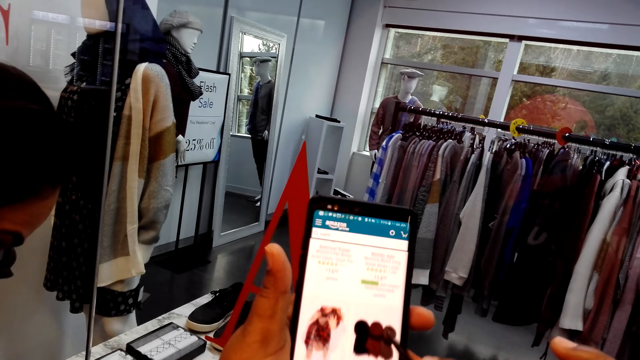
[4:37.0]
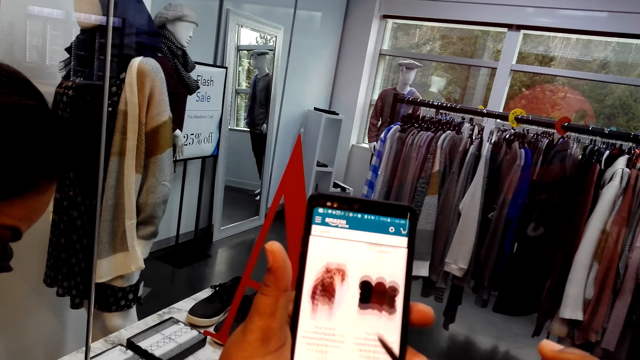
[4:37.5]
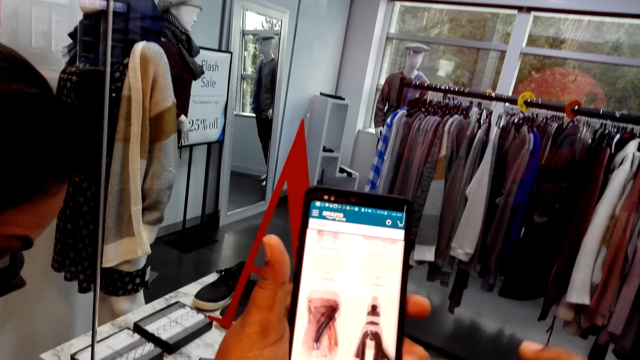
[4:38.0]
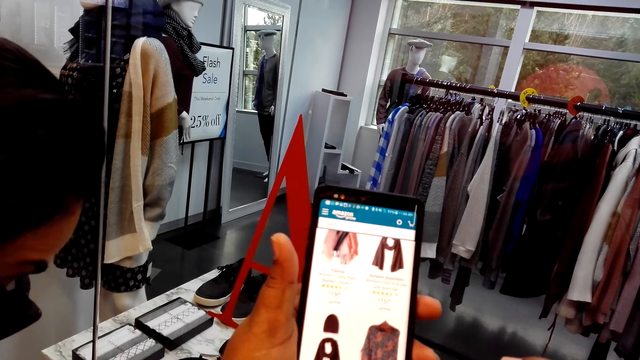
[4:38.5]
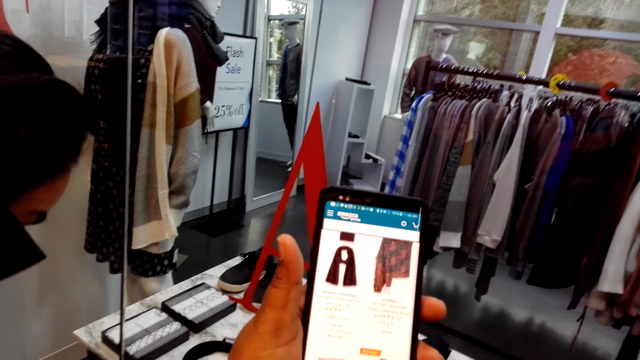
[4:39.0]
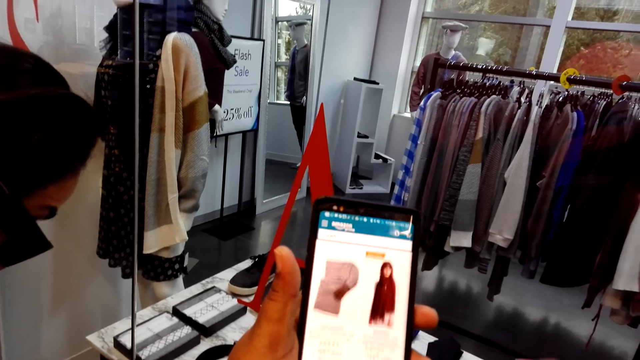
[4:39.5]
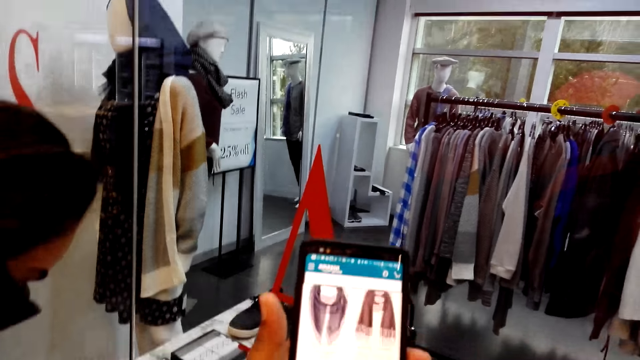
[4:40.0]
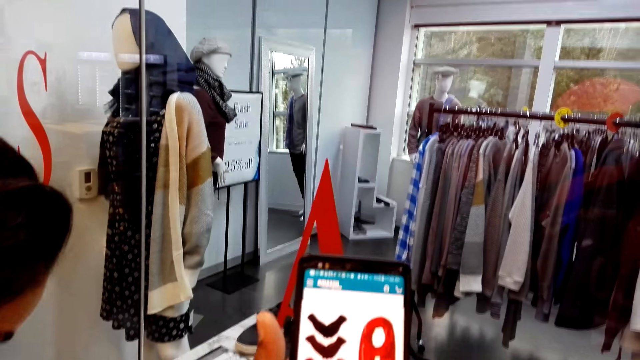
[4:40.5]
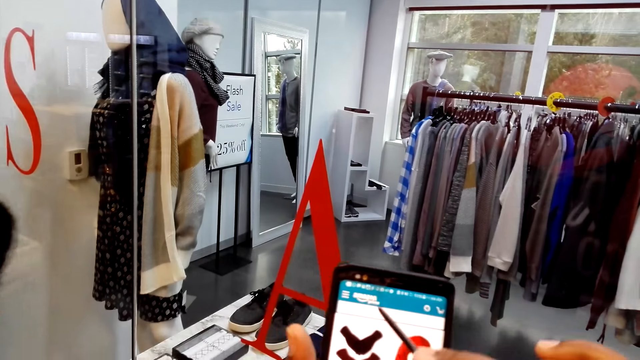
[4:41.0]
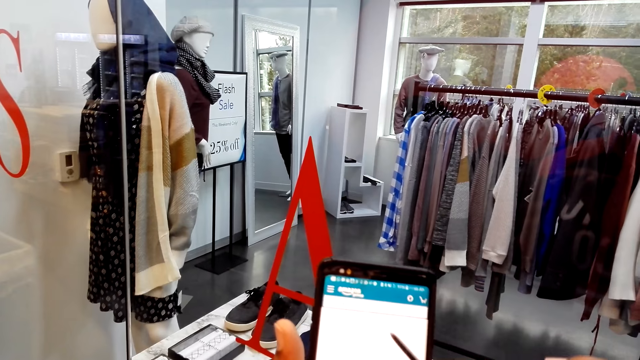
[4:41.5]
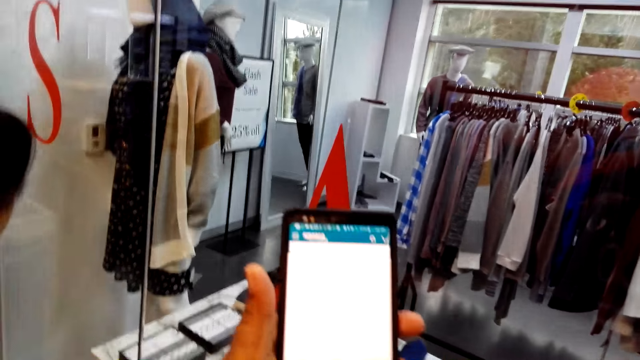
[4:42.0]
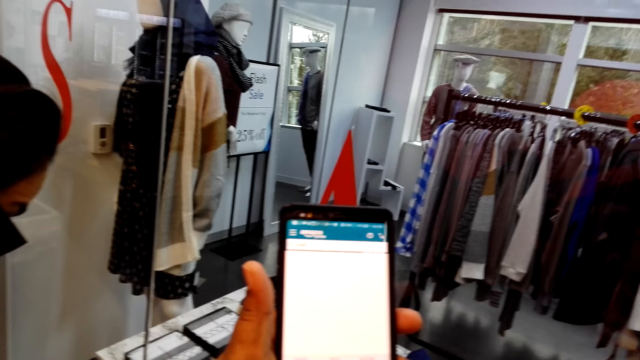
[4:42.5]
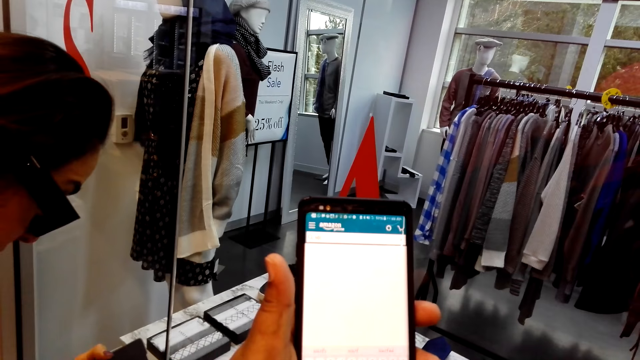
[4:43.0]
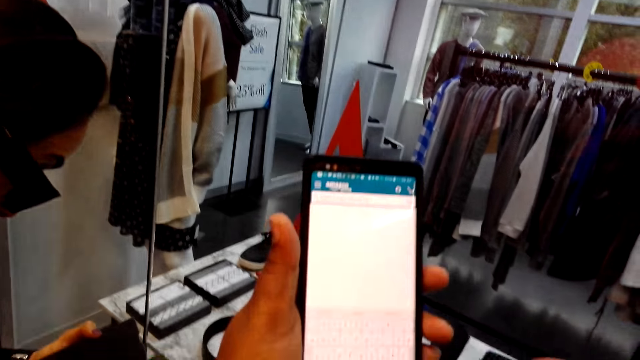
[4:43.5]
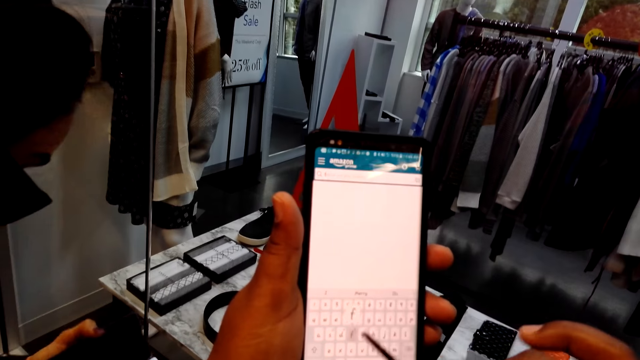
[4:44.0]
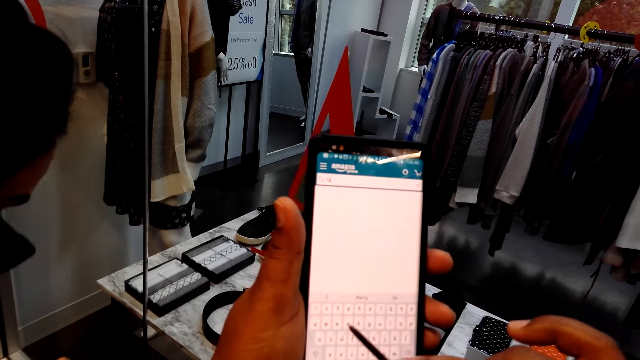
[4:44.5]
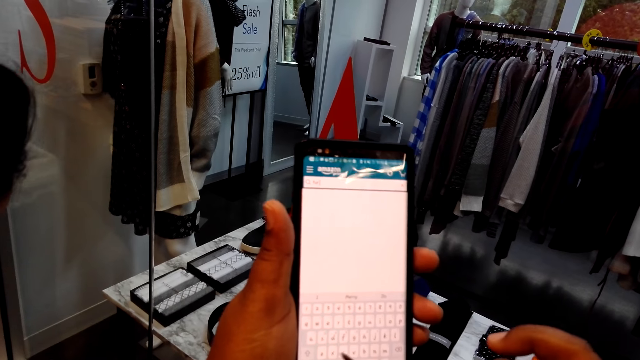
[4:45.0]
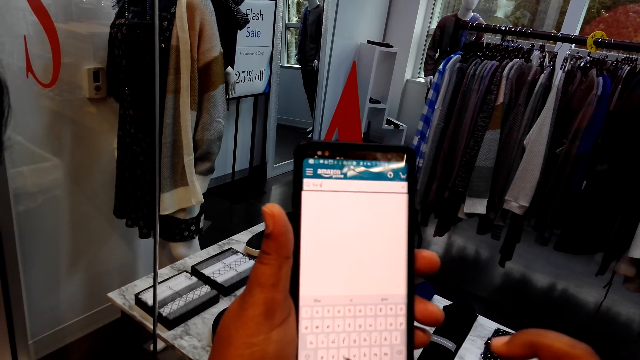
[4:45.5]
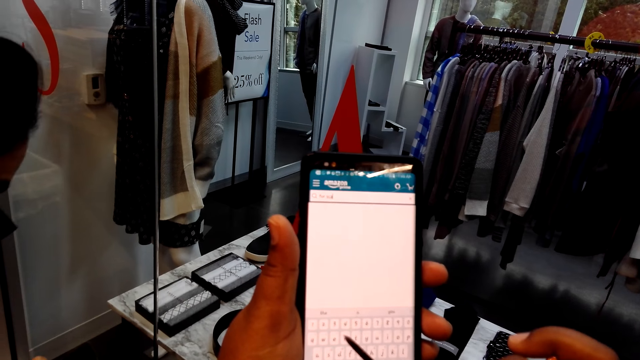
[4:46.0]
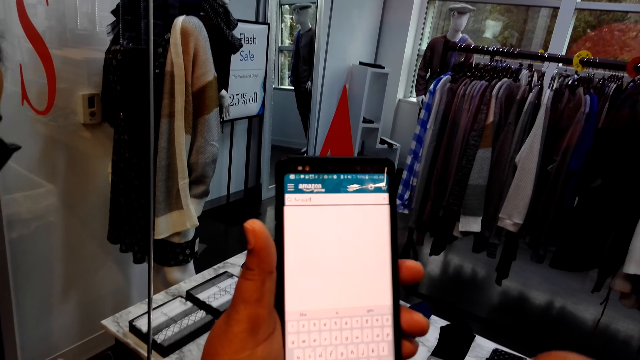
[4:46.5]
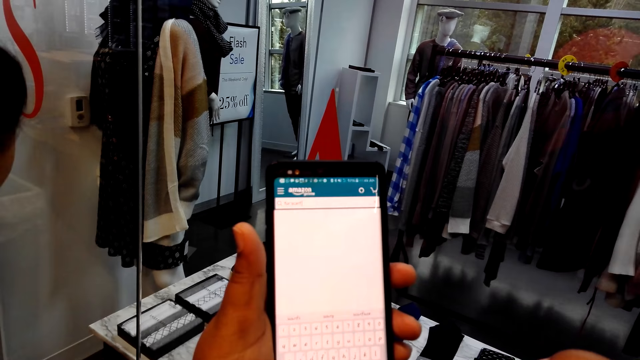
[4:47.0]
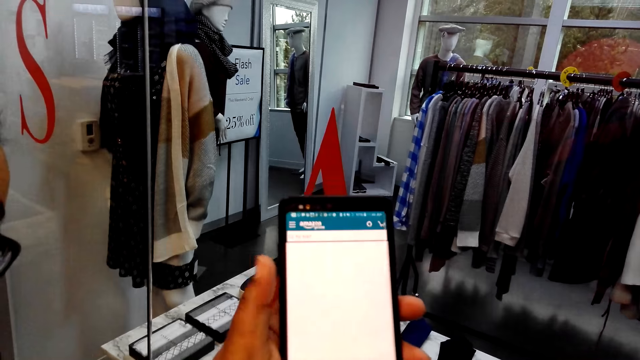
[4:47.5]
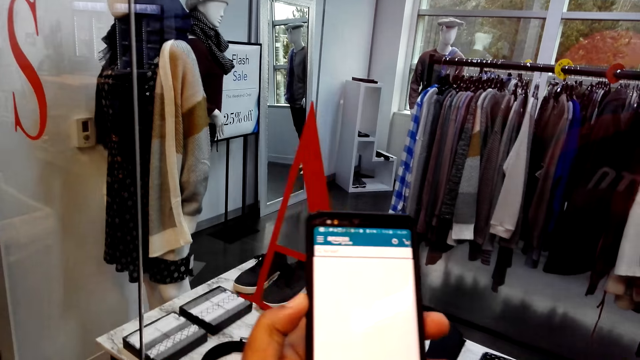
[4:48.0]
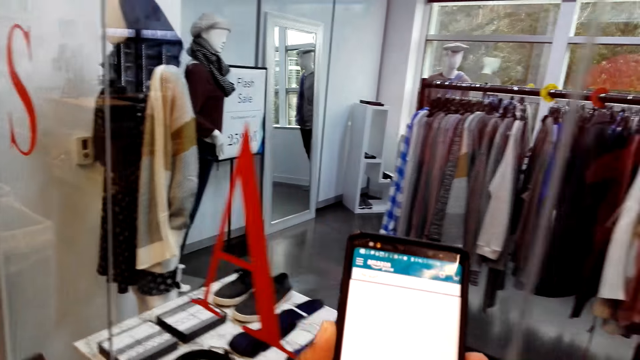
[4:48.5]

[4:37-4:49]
The camera wearer types on the phone.

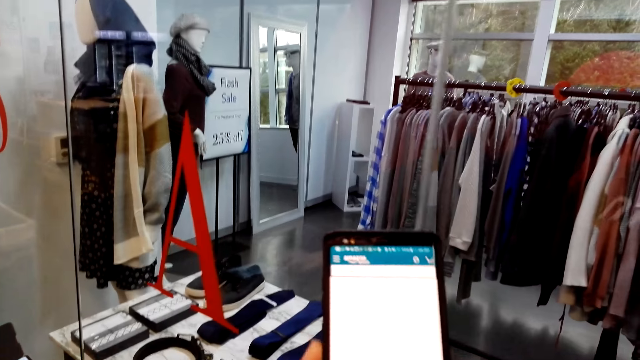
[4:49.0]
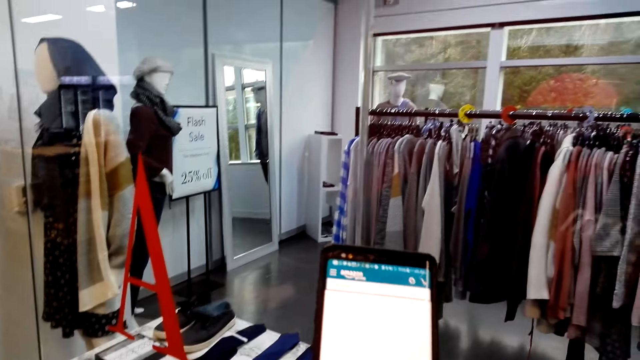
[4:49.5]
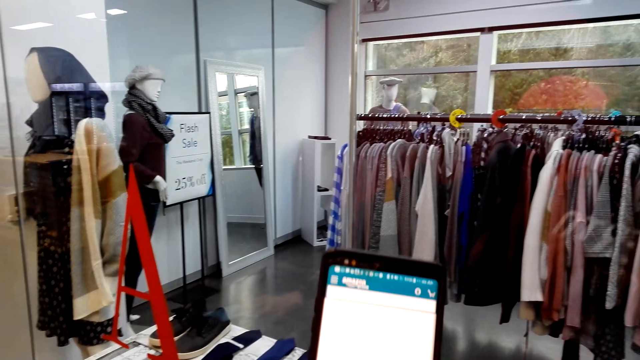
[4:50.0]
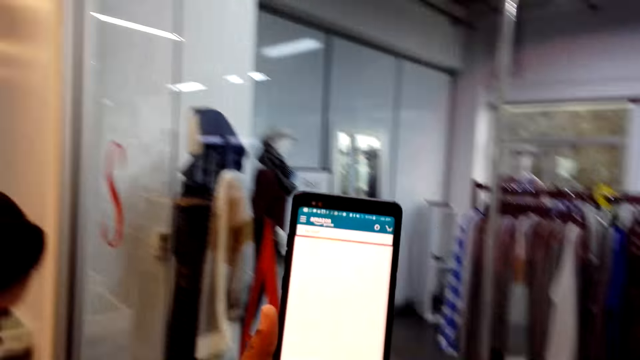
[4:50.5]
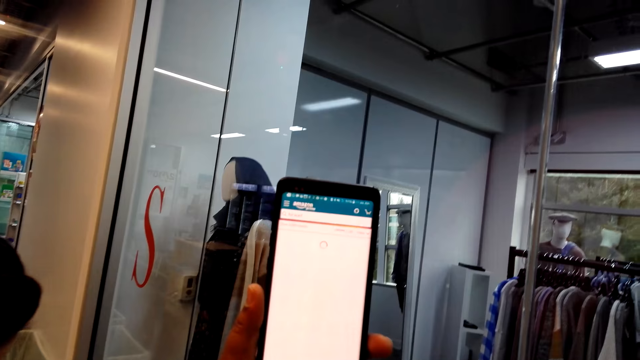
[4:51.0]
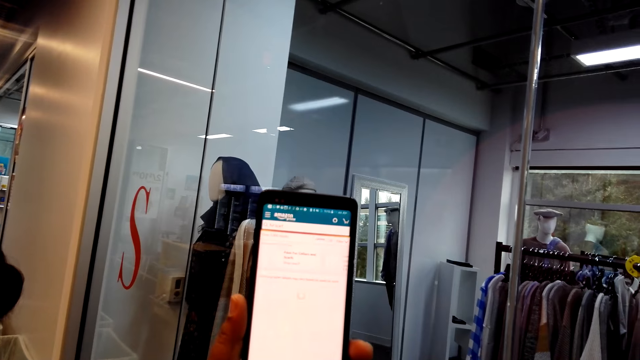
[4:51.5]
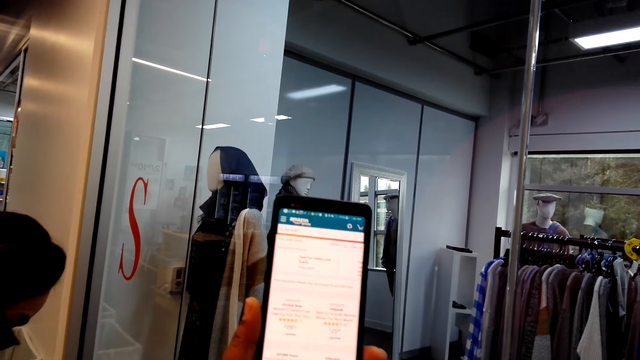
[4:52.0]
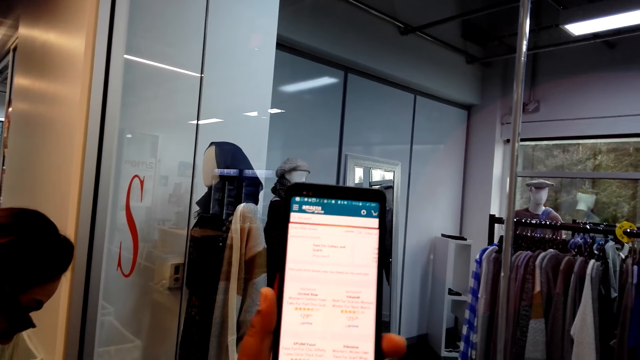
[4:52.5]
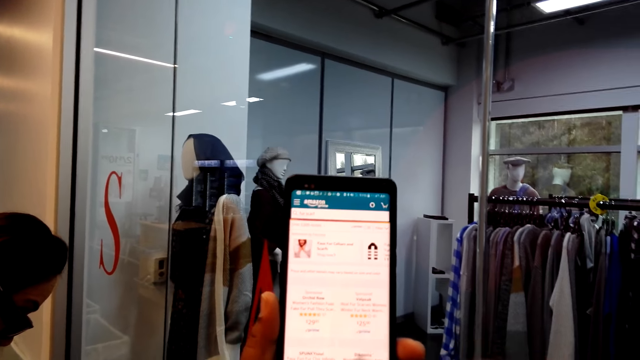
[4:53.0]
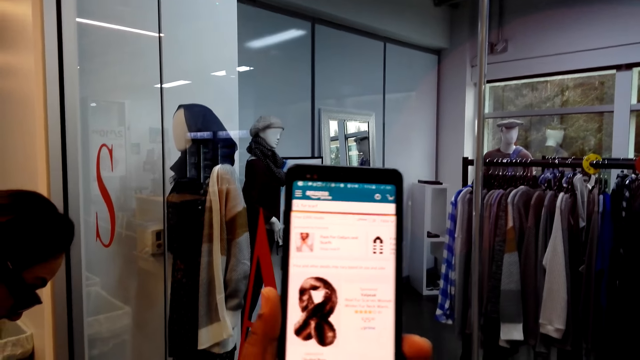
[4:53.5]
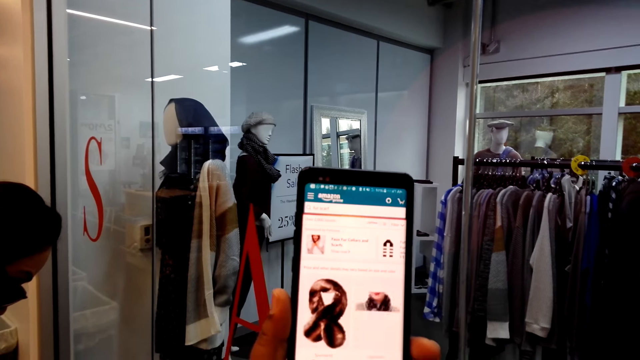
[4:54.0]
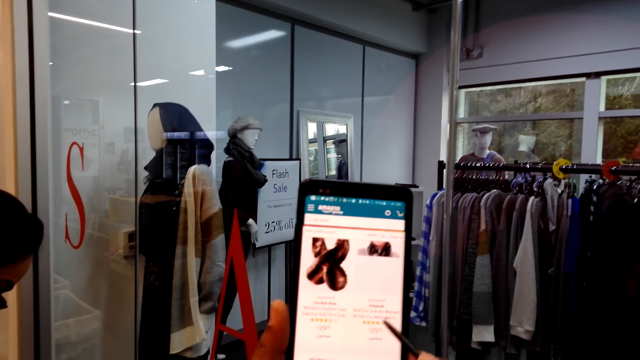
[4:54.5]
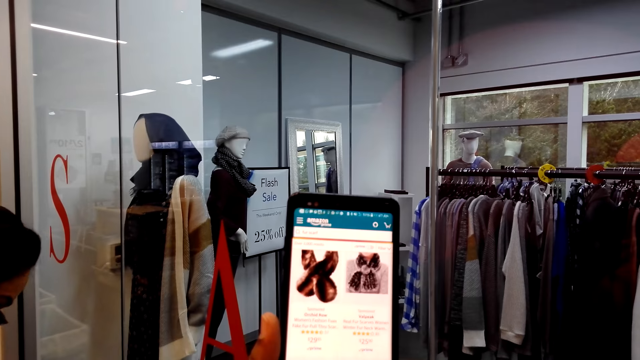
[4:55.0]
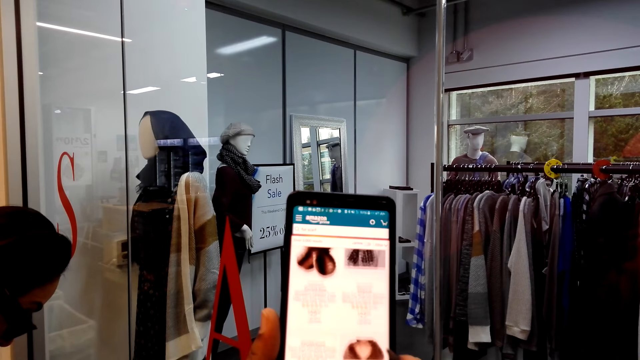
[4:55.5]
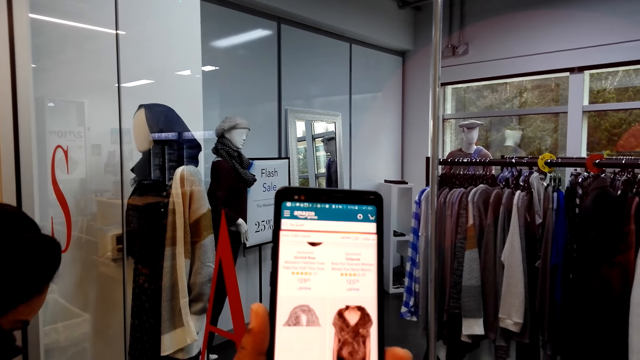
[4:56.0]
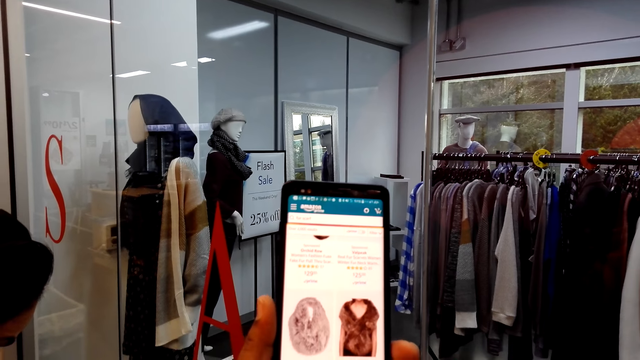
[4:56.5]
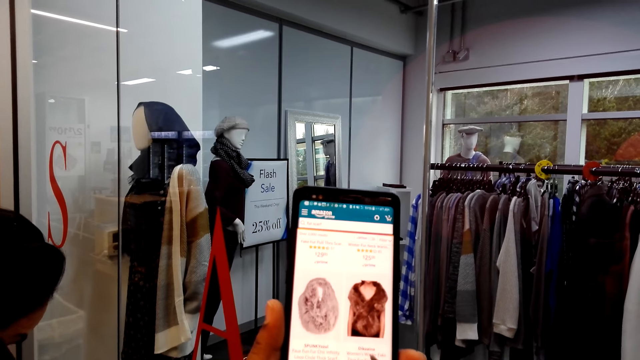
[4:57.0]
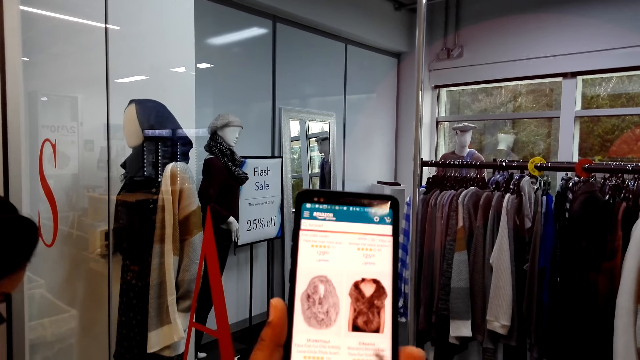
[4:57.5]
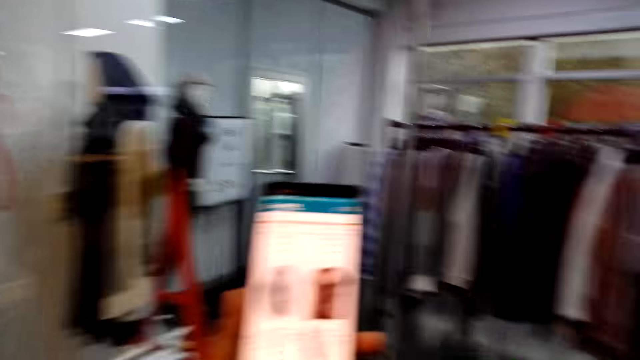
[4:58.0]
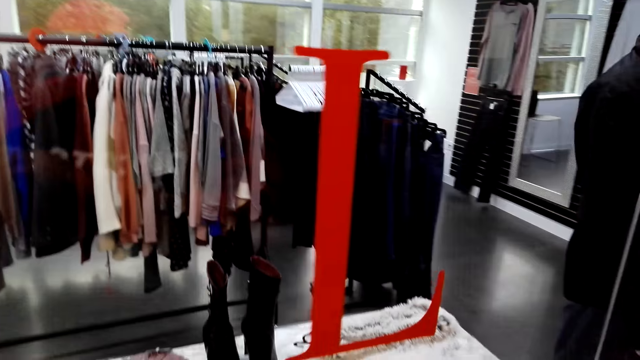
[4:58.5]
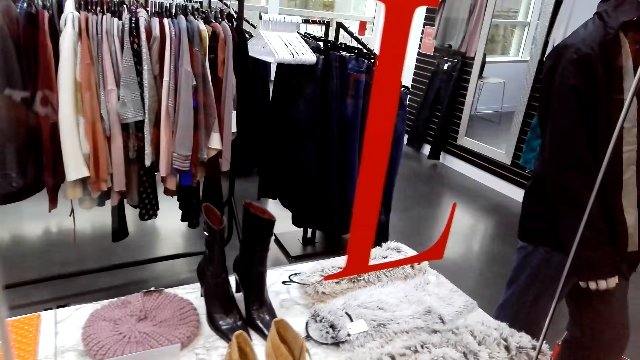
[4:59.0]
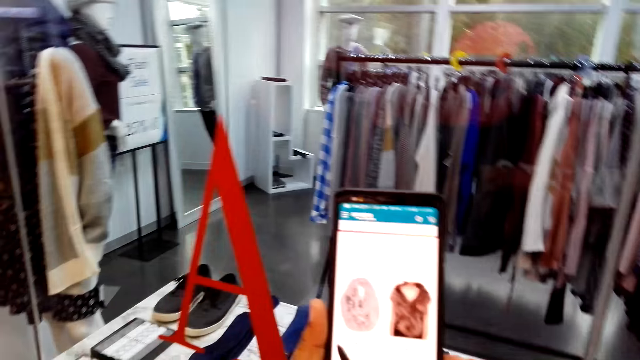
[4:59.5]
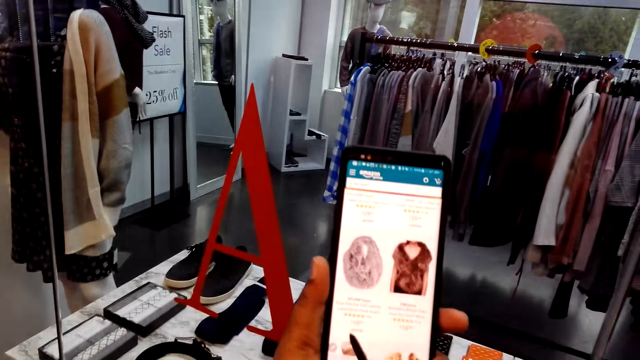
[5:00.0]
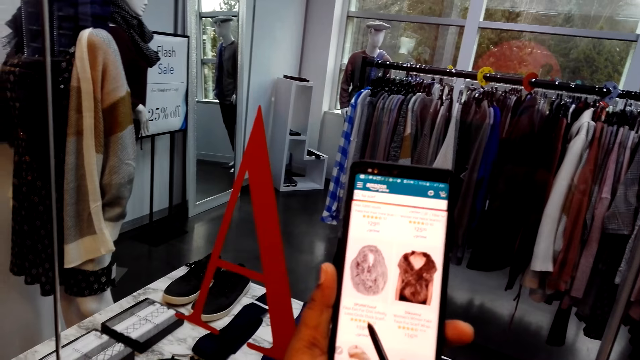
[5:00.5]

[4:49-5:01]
The camera wearer looks aside. She looks at her phone. She swipes the phone's screen with a stylus pen.
